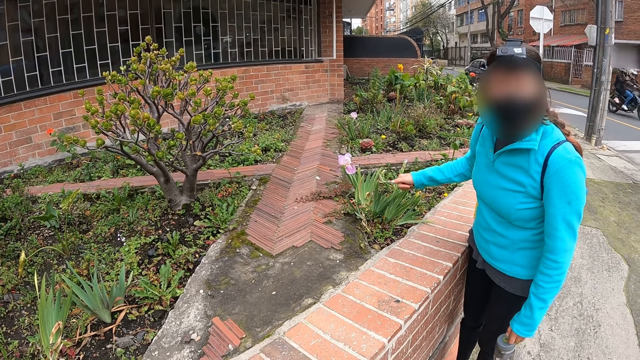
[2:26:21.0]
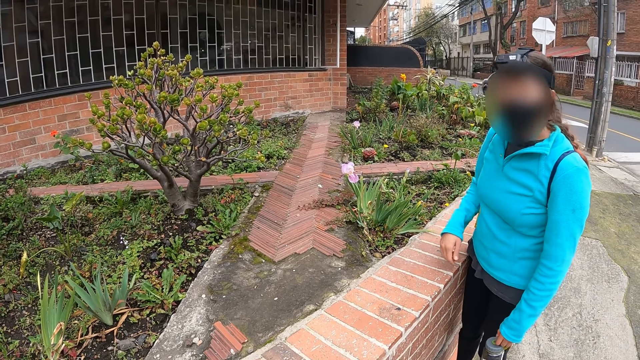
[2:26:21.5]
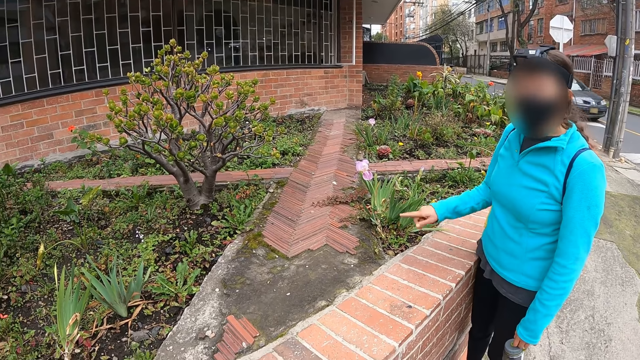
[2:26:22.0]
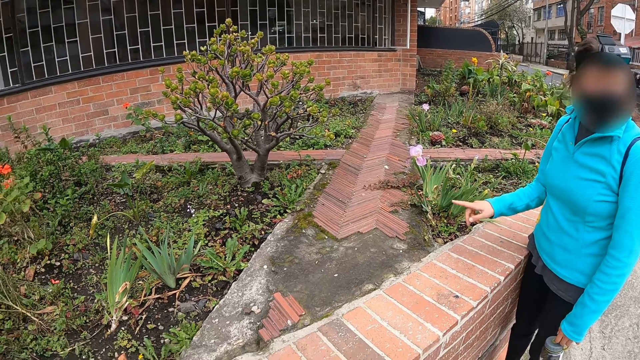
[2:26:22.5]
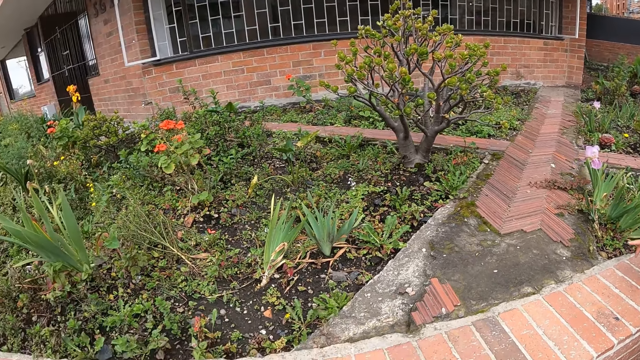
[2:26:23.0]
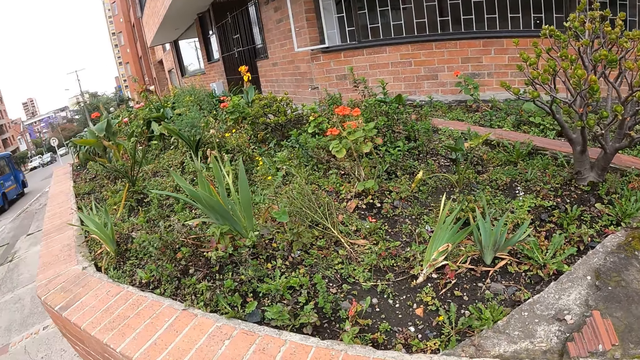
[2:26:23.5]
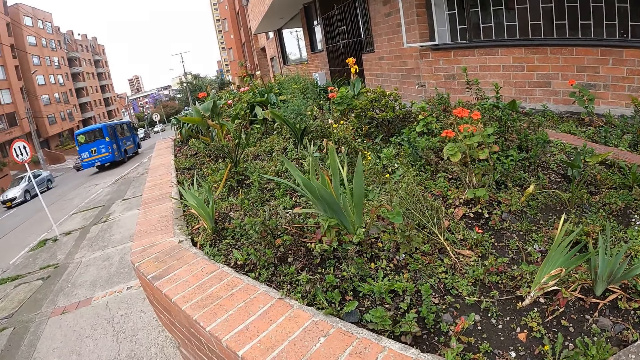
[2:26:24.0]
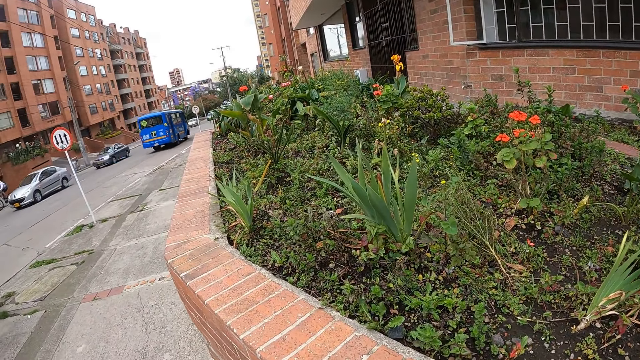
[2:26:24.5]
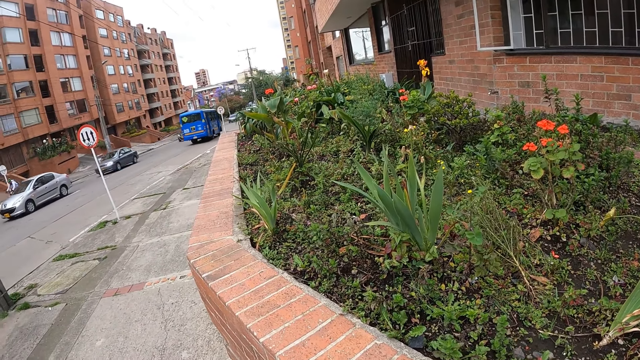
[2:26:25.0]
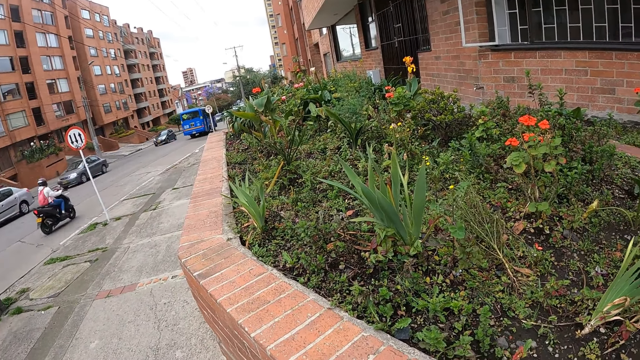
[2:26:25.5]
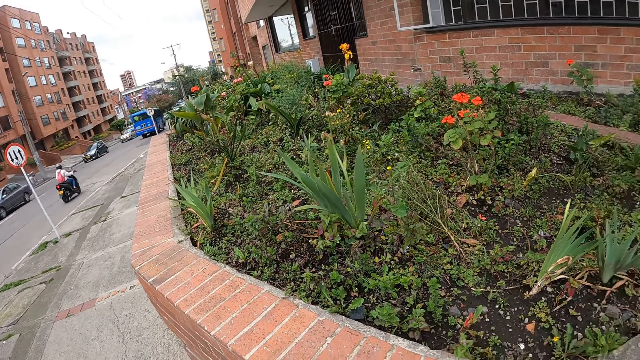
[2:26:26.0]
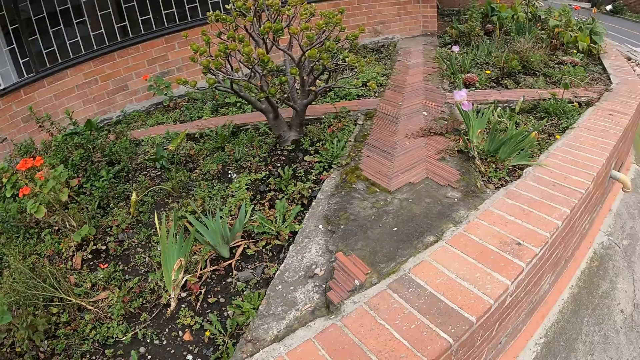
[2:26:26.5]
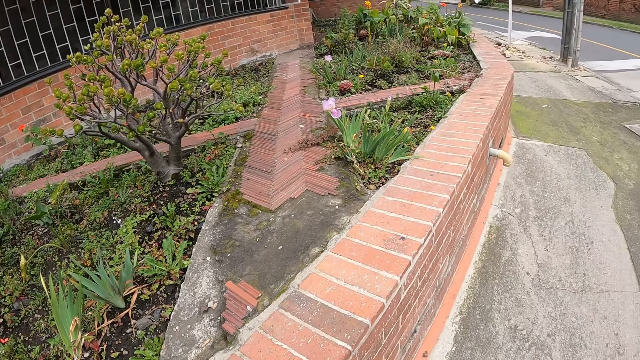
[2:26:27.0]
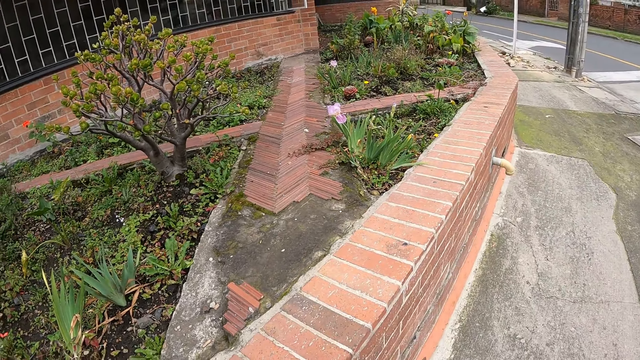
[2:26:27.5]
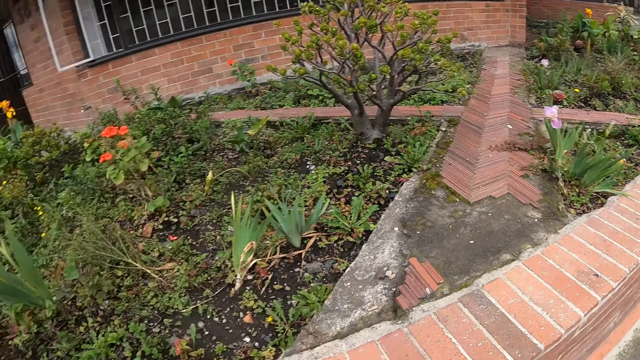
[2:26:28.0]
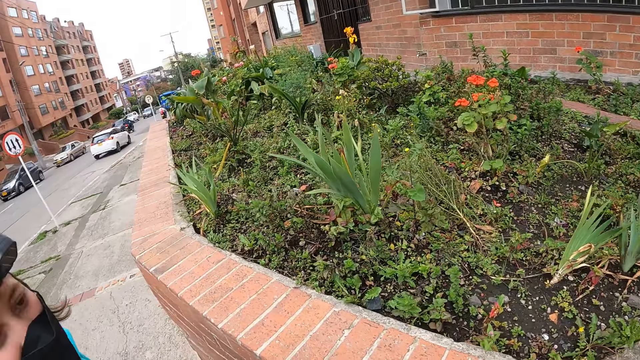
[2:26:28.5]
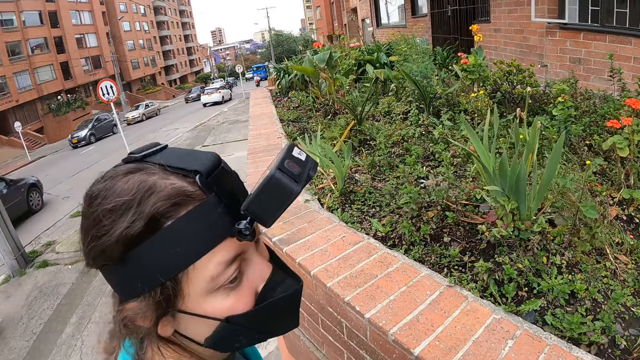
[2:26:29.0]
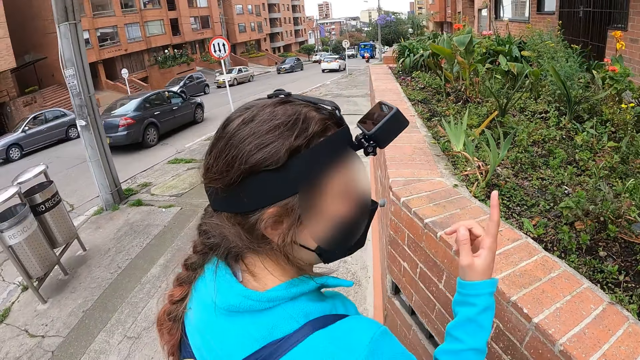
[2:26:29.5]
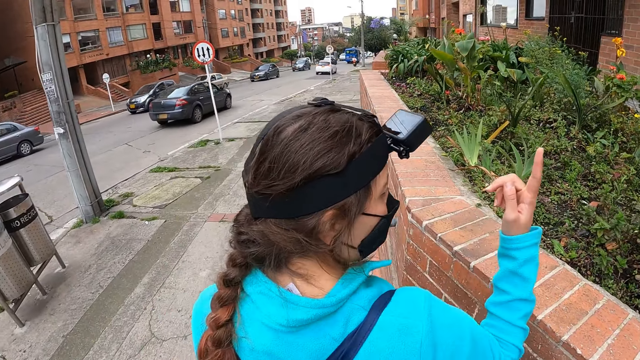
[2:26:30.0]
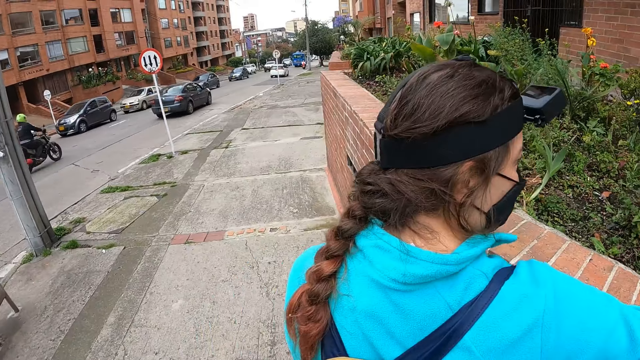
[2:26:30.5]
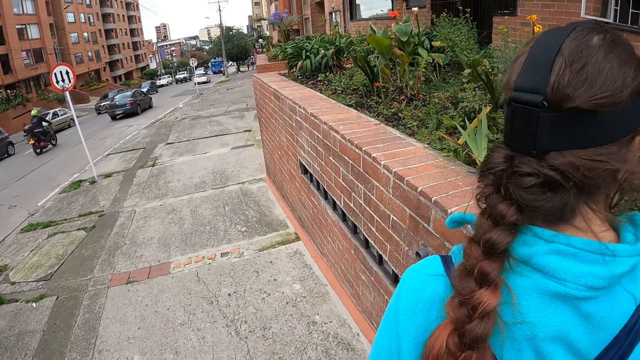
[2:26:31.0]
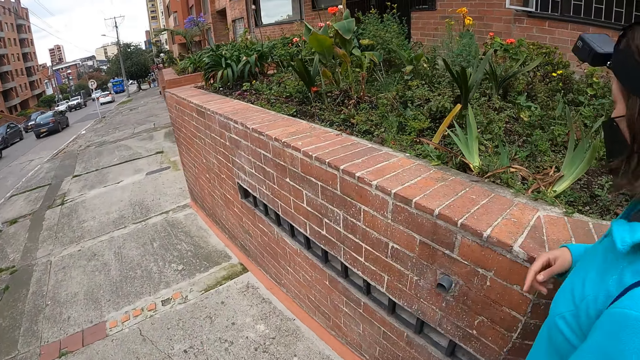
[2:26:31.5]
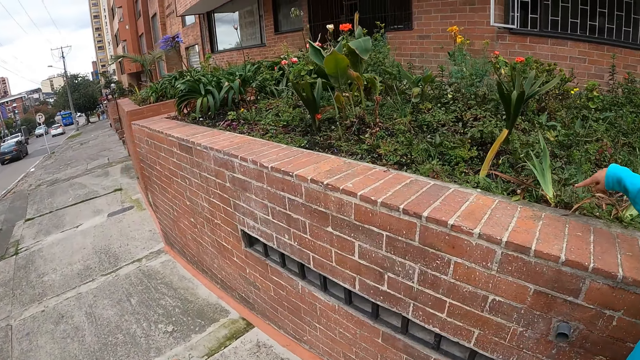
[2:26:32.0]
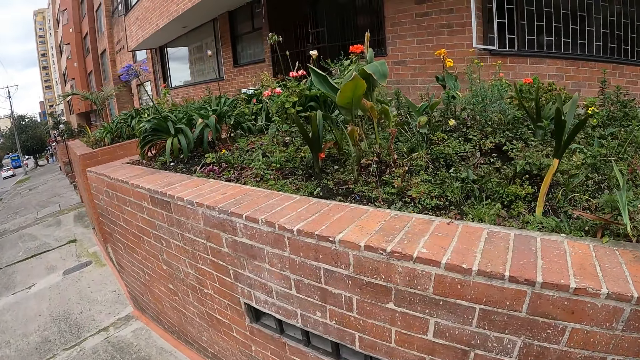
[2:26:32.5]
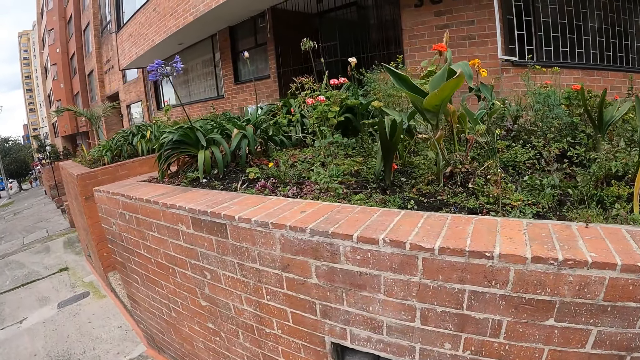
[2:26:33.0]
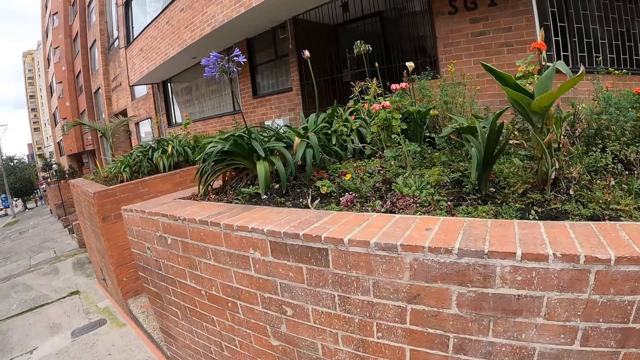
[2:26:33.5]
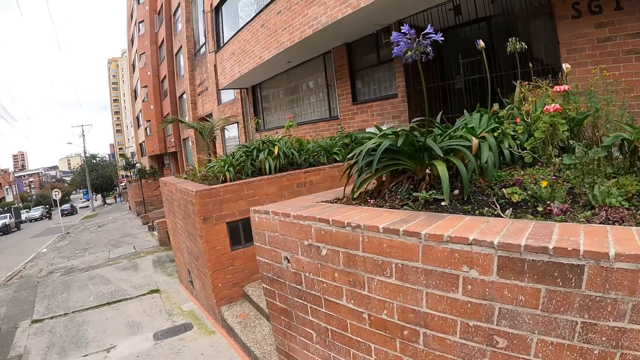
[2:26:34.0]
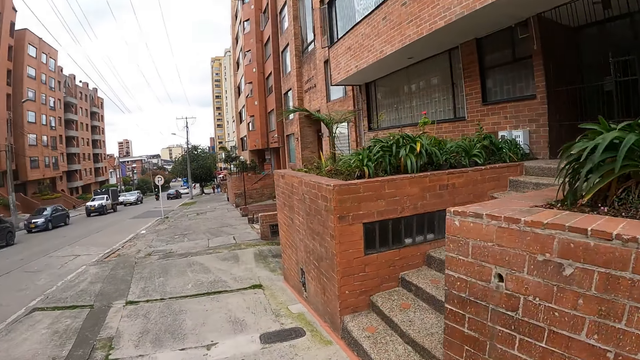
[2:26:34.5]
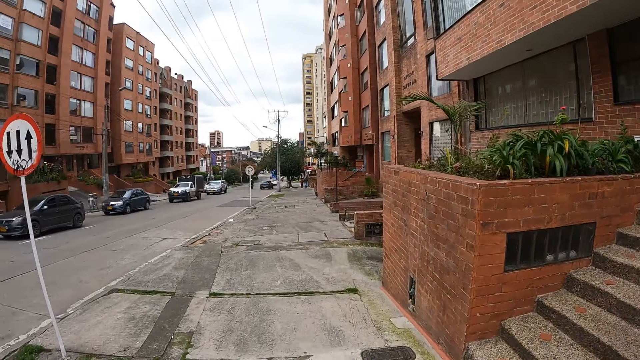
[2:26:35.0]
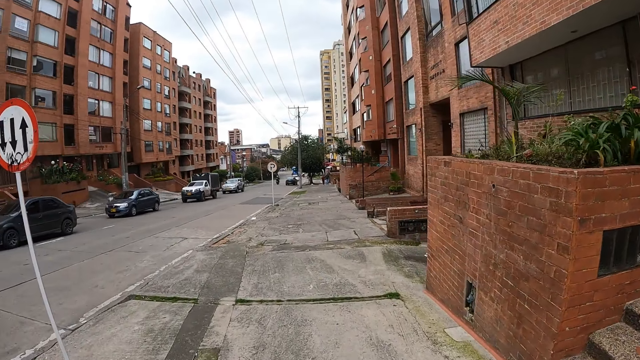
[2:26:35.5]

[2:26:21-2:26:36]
A woman points her right hand upward. The camera wearer interacts with the woman. The woman points her right hand at a plant.

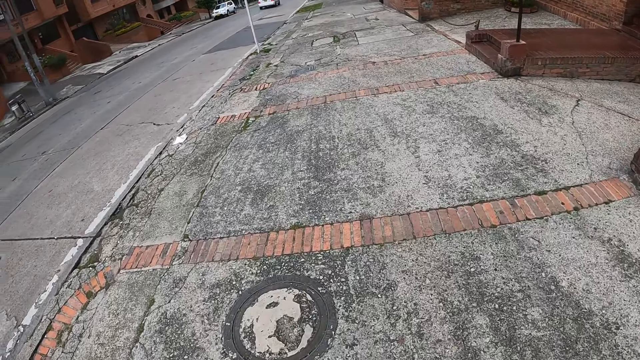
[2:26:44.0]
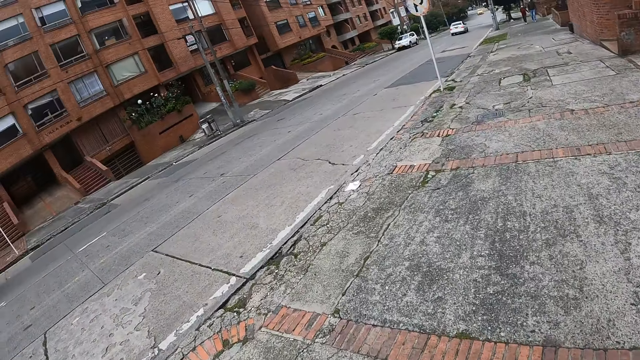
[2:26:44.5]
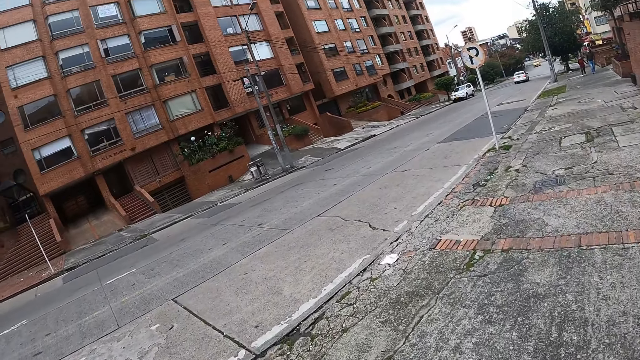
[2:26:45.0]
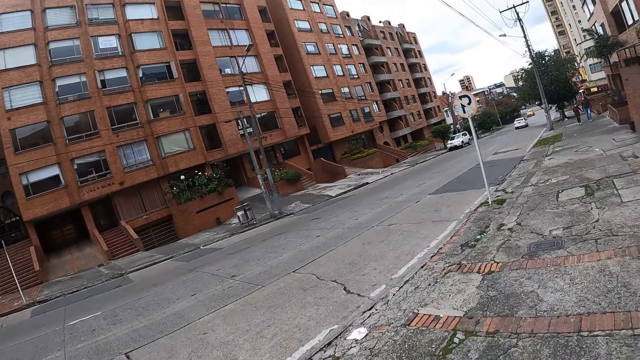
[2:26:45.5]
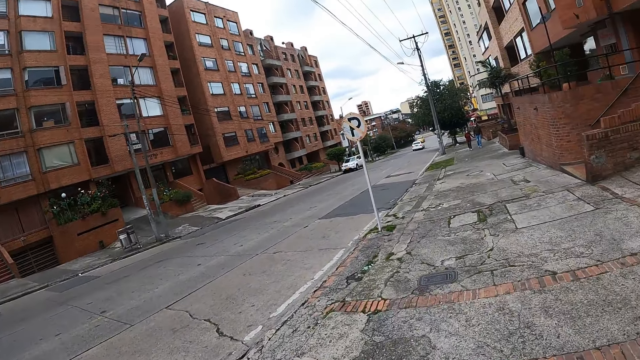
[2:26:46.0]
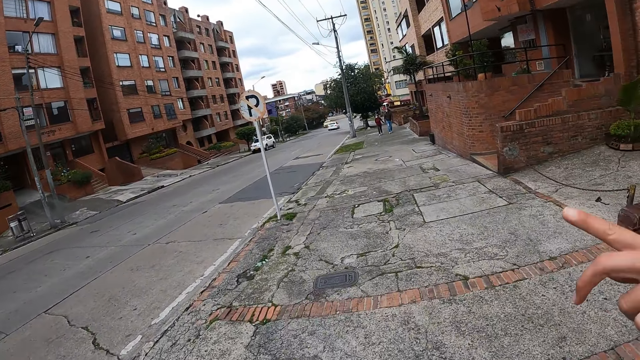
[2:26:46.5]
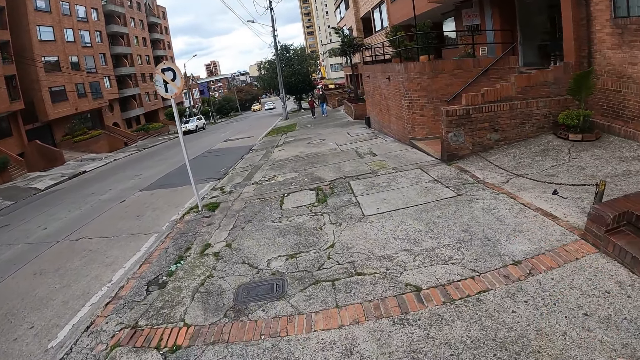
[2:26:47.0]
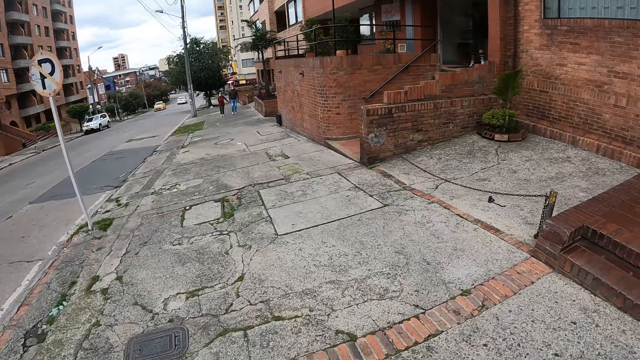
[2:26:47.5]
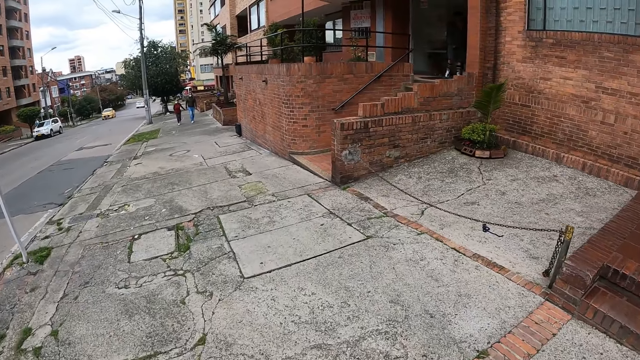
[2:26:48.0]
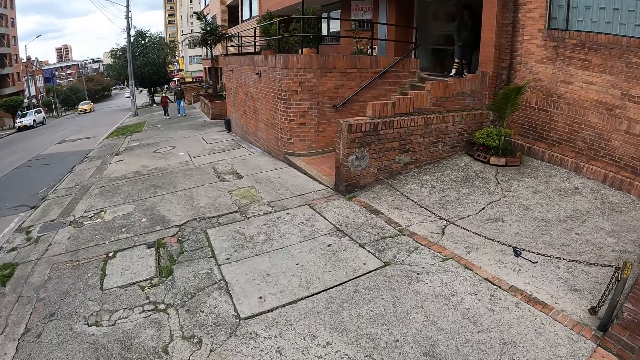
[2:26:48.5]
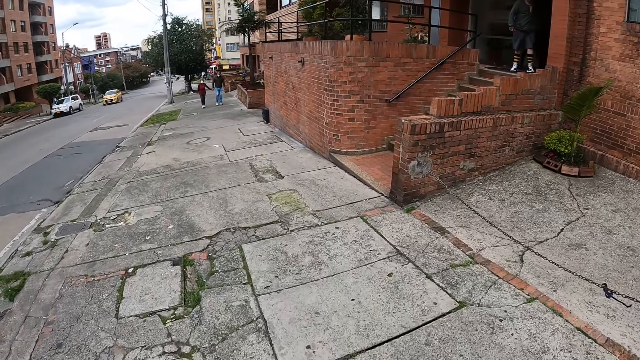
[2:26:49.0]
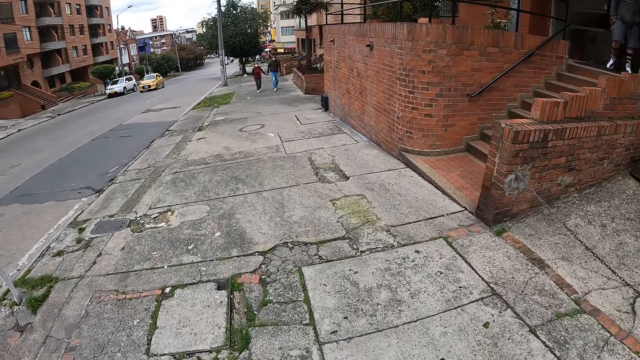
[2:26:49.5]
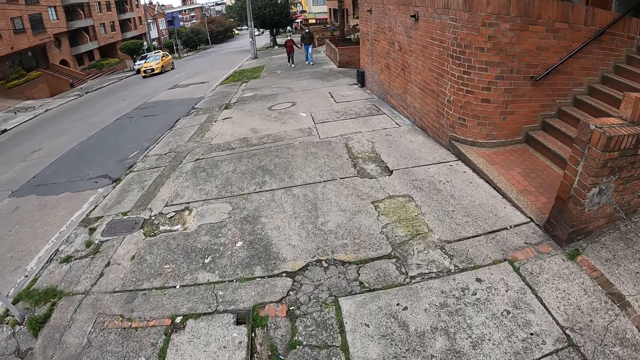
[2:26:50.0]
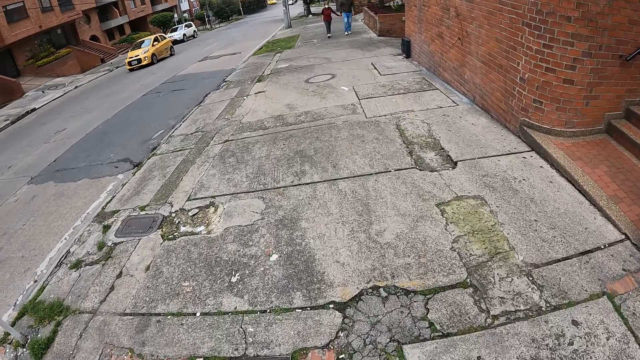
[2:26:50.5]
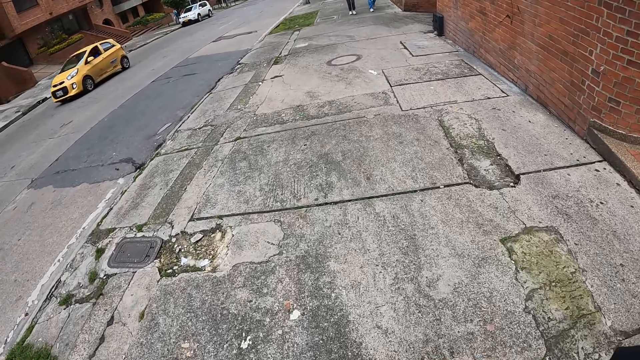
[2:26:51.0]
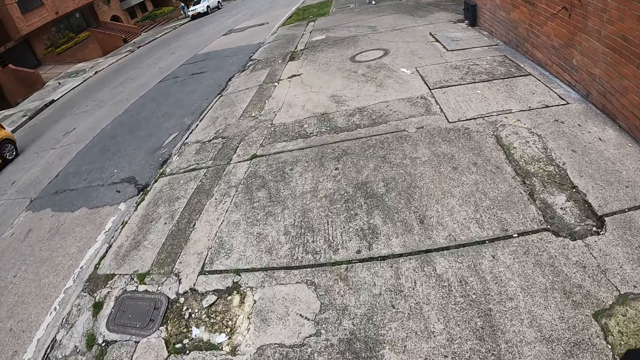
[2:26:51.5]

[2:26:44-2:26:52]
The woman points her right hand forward.
